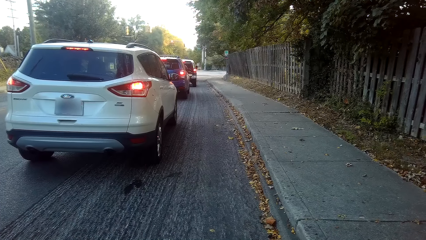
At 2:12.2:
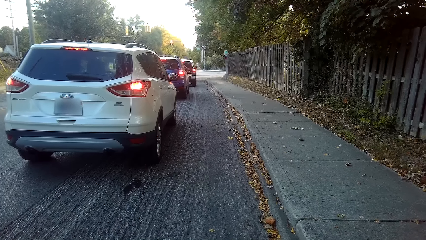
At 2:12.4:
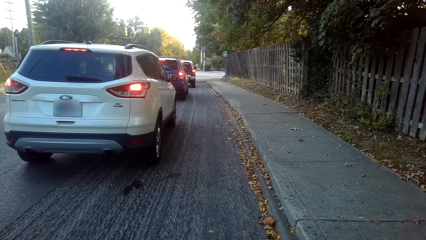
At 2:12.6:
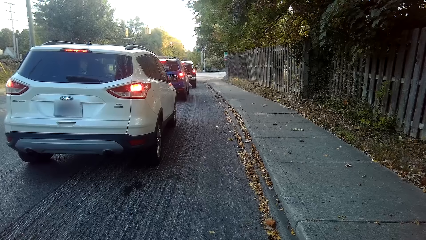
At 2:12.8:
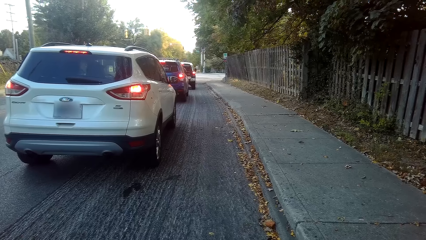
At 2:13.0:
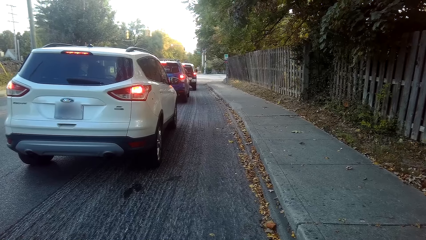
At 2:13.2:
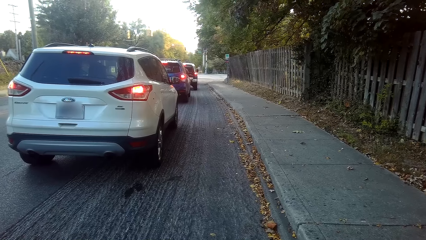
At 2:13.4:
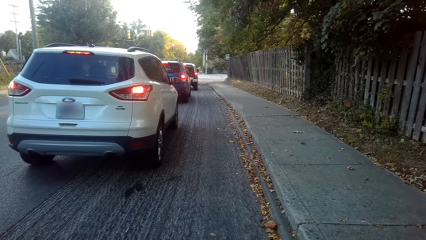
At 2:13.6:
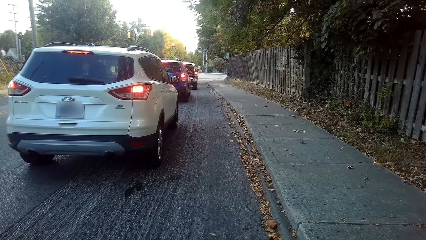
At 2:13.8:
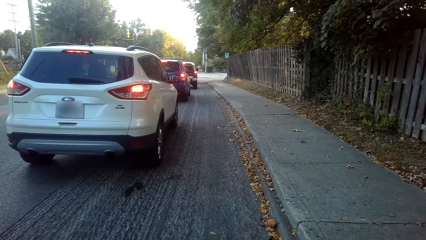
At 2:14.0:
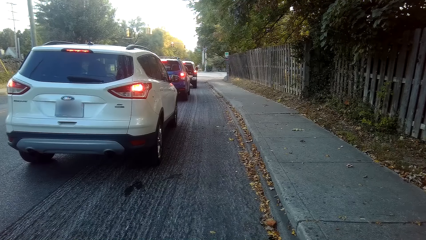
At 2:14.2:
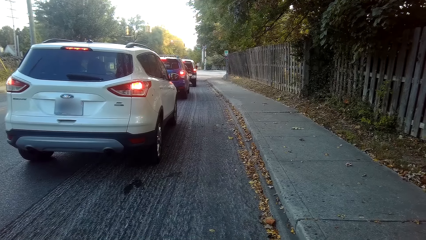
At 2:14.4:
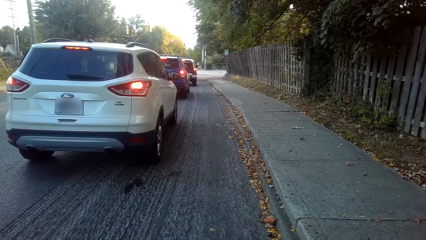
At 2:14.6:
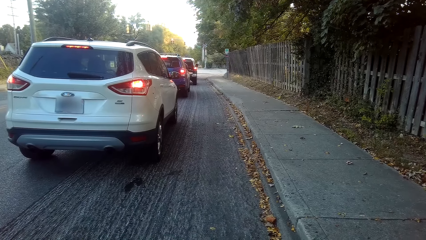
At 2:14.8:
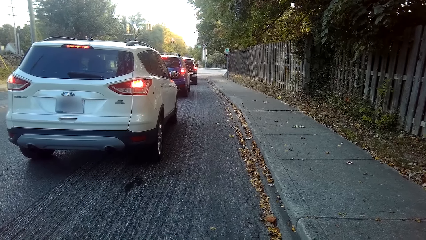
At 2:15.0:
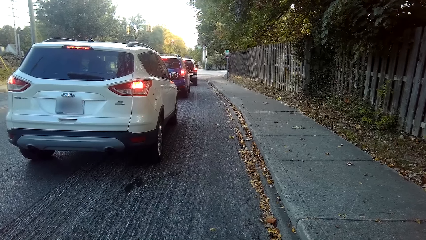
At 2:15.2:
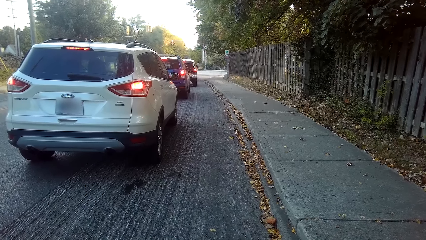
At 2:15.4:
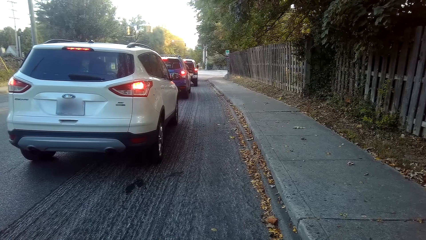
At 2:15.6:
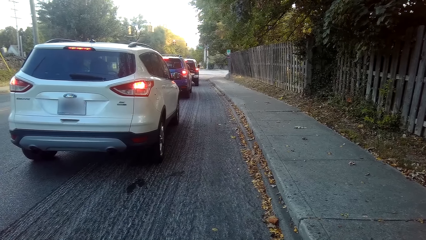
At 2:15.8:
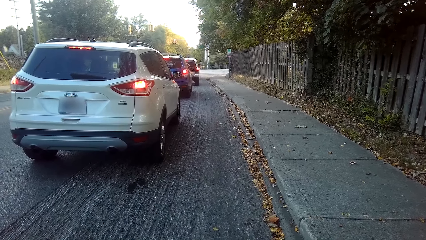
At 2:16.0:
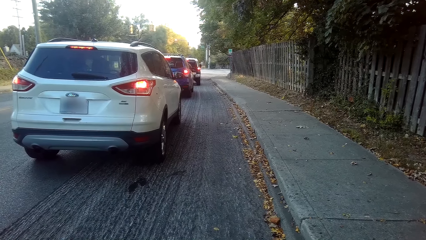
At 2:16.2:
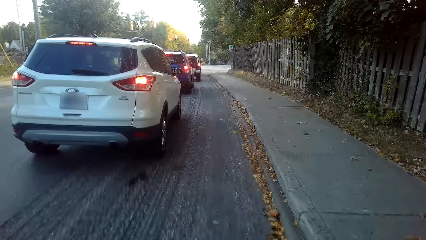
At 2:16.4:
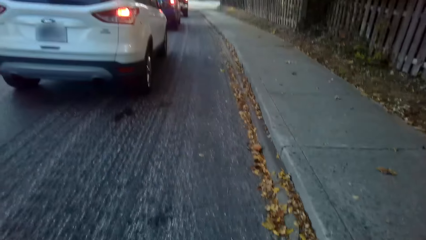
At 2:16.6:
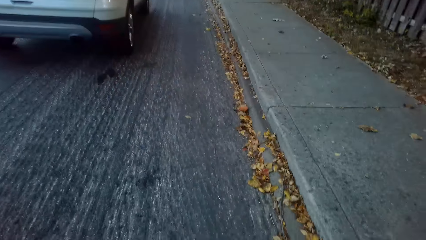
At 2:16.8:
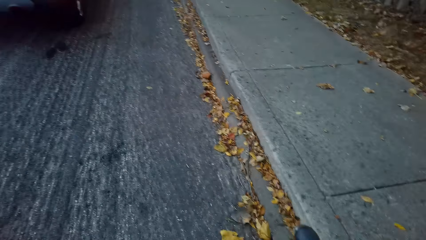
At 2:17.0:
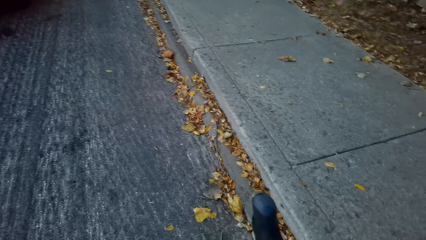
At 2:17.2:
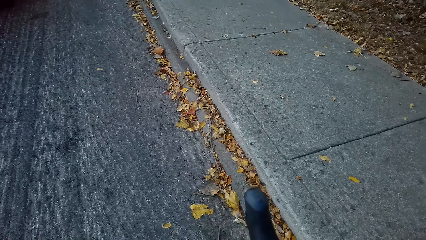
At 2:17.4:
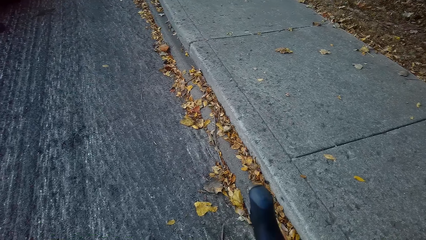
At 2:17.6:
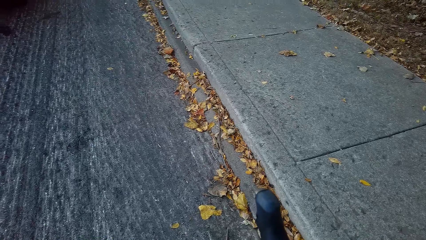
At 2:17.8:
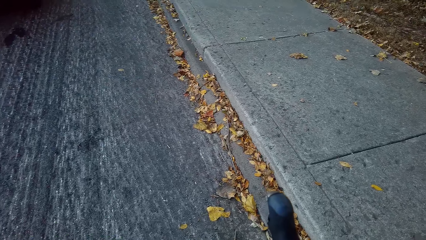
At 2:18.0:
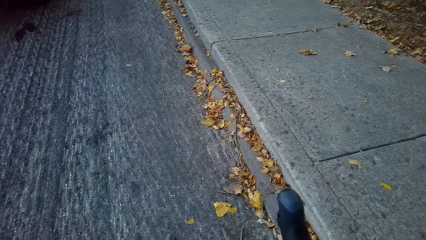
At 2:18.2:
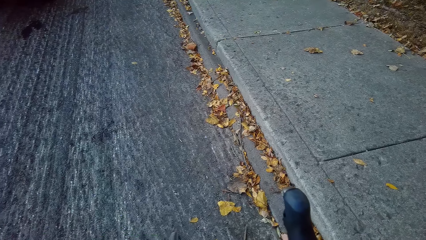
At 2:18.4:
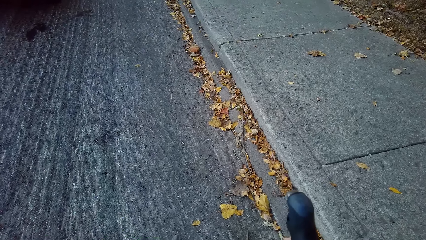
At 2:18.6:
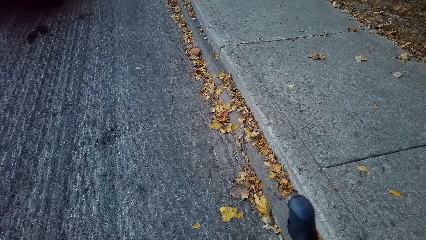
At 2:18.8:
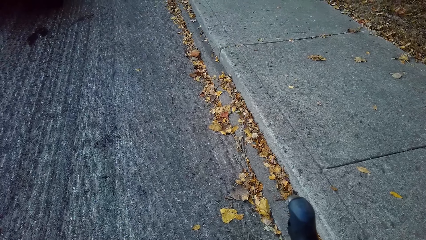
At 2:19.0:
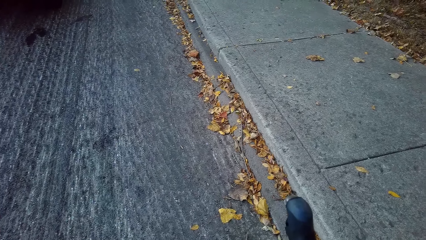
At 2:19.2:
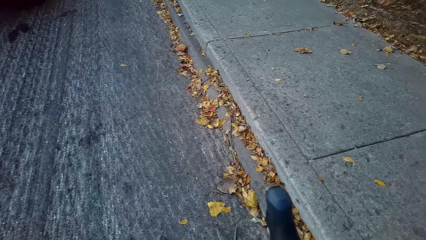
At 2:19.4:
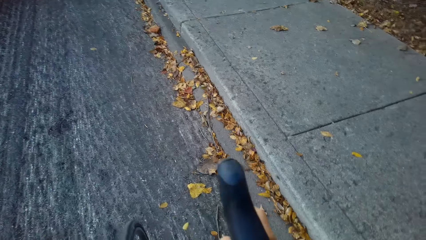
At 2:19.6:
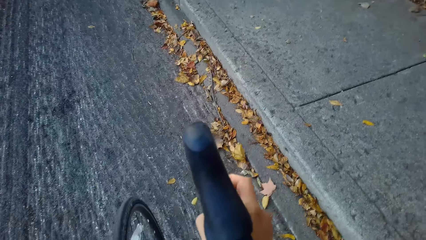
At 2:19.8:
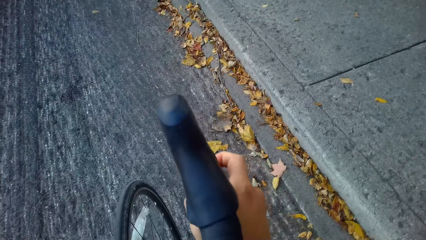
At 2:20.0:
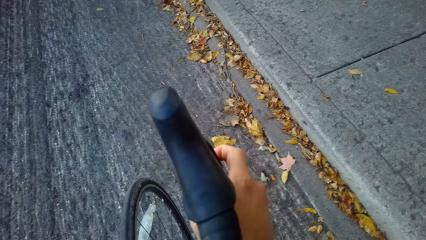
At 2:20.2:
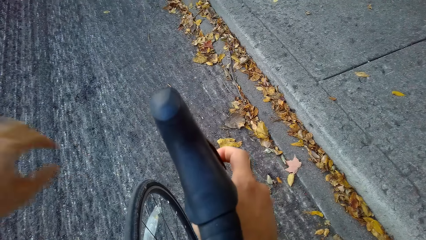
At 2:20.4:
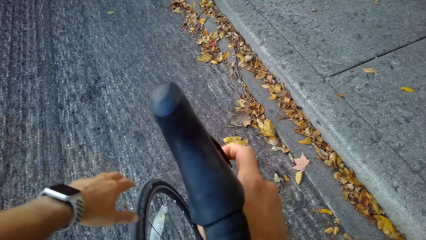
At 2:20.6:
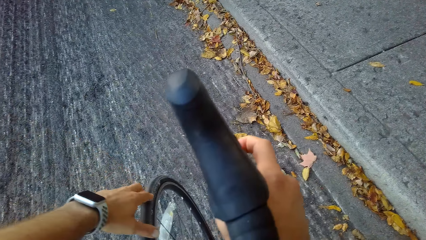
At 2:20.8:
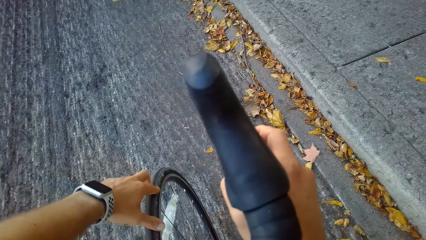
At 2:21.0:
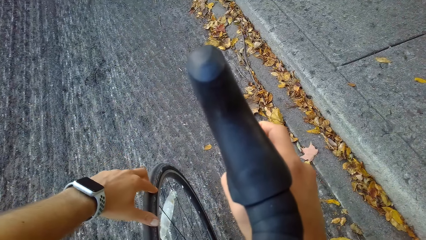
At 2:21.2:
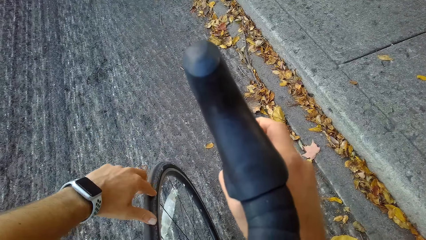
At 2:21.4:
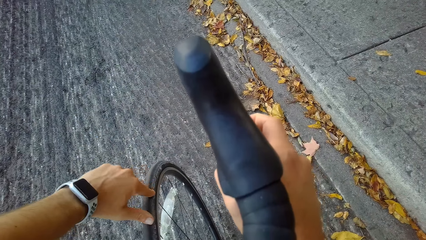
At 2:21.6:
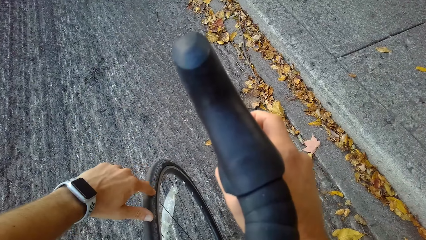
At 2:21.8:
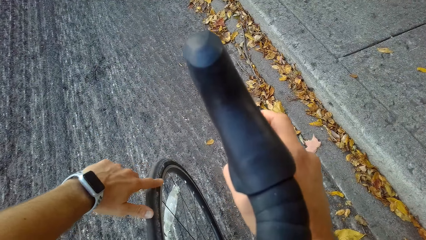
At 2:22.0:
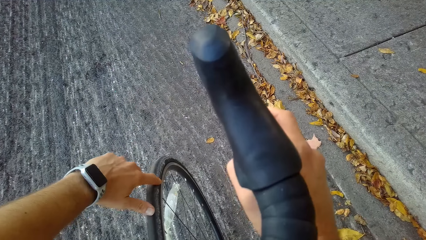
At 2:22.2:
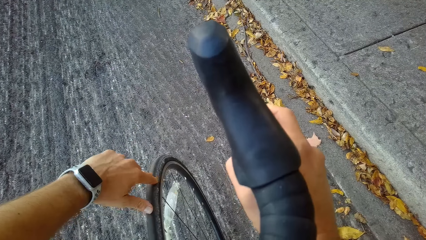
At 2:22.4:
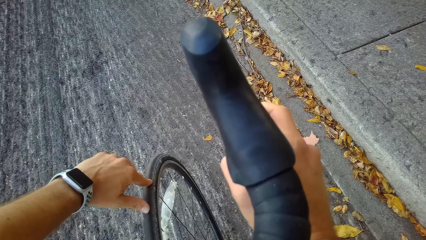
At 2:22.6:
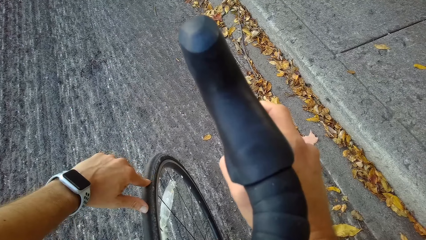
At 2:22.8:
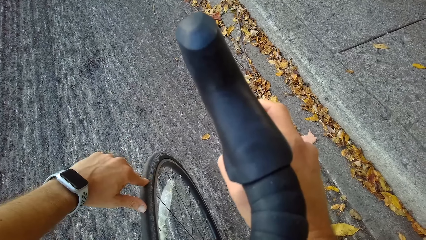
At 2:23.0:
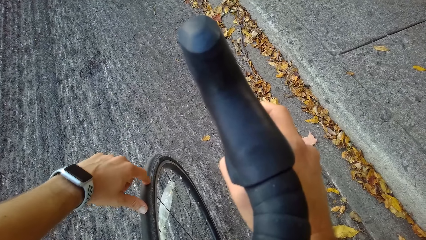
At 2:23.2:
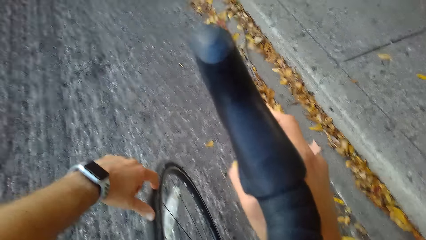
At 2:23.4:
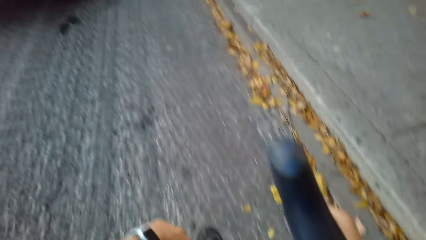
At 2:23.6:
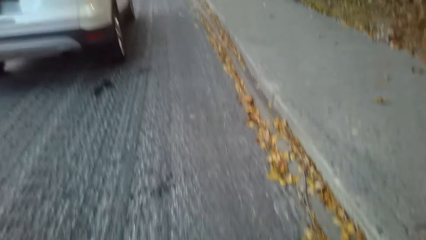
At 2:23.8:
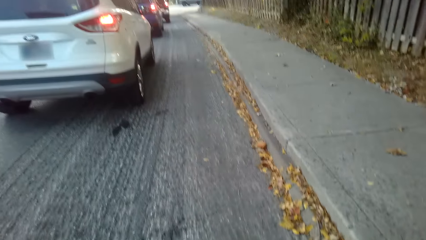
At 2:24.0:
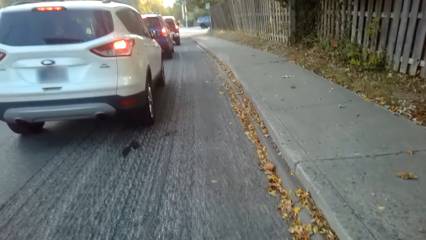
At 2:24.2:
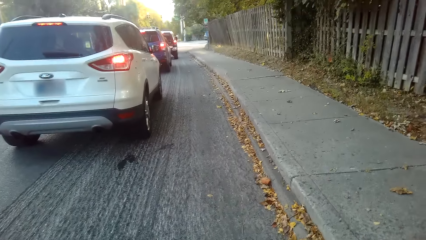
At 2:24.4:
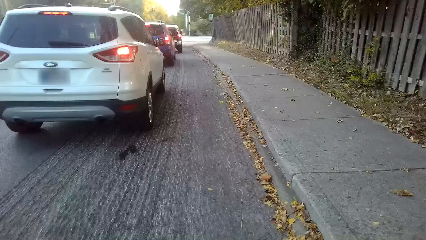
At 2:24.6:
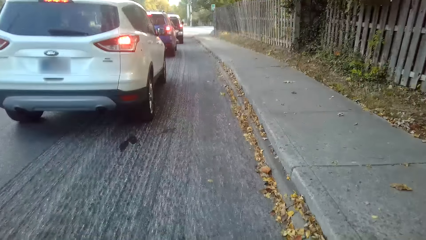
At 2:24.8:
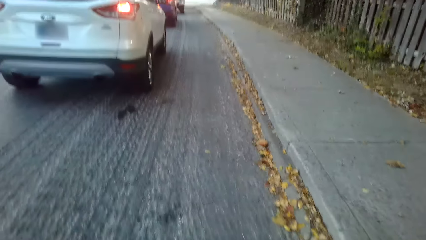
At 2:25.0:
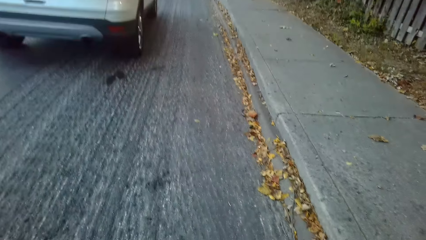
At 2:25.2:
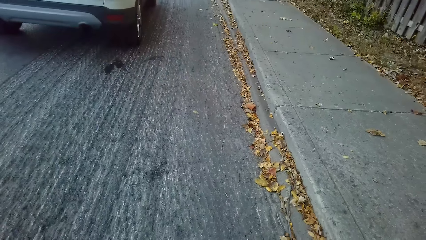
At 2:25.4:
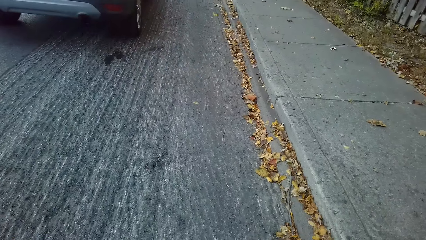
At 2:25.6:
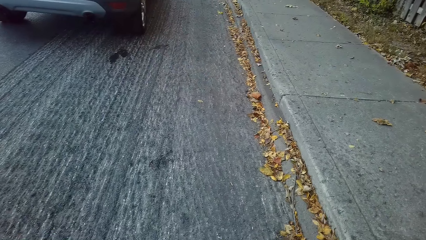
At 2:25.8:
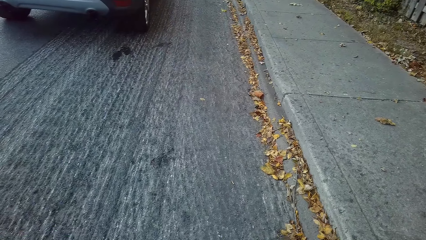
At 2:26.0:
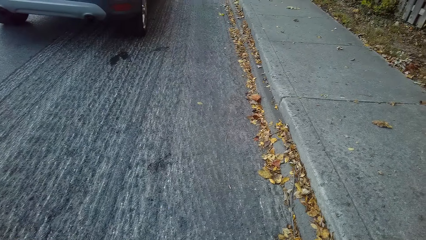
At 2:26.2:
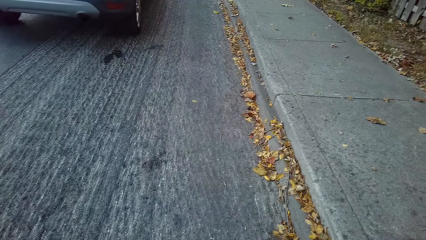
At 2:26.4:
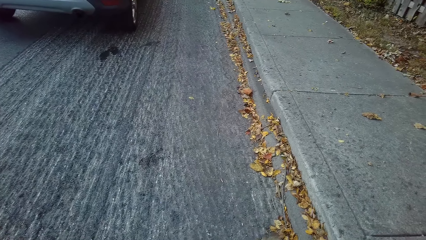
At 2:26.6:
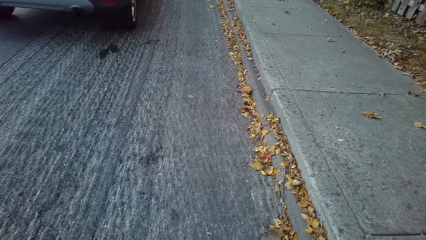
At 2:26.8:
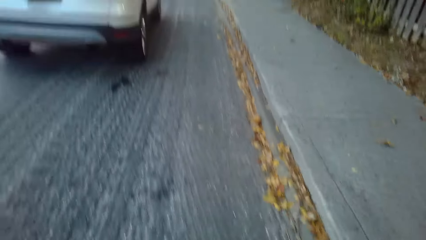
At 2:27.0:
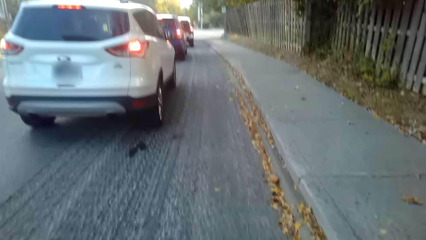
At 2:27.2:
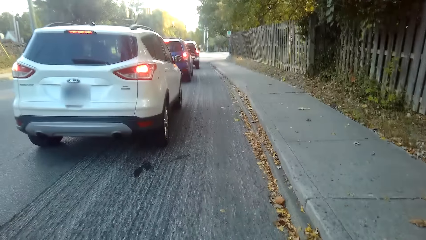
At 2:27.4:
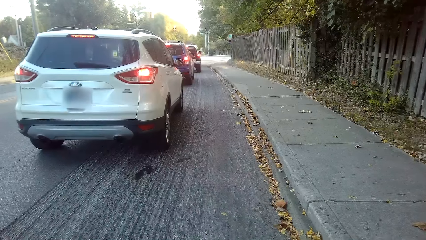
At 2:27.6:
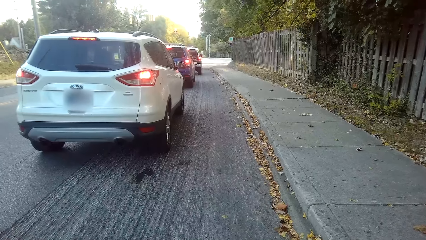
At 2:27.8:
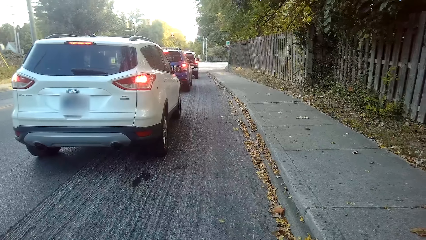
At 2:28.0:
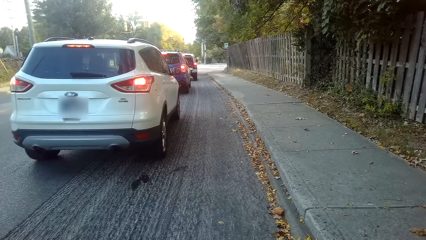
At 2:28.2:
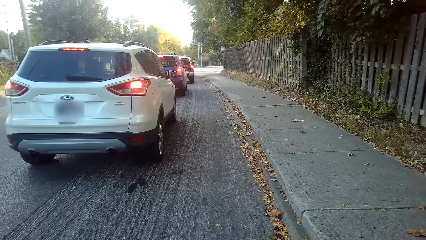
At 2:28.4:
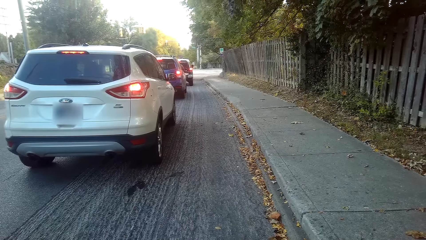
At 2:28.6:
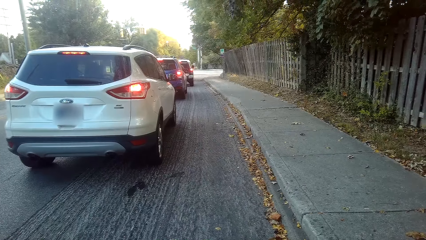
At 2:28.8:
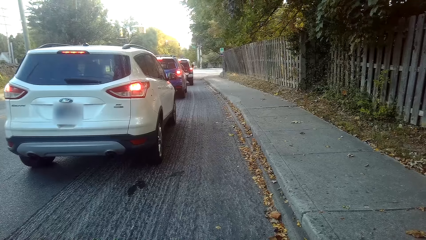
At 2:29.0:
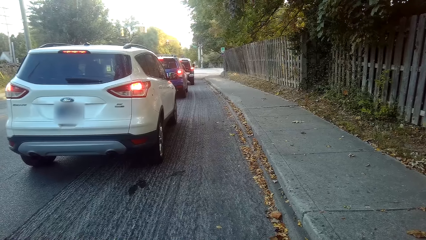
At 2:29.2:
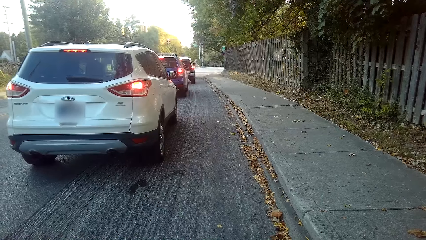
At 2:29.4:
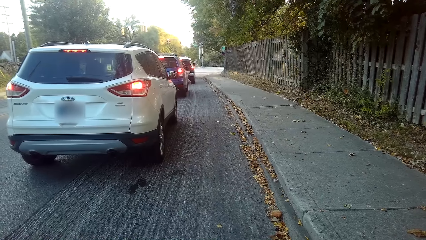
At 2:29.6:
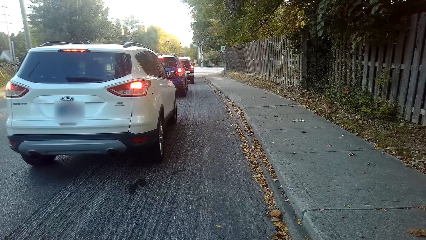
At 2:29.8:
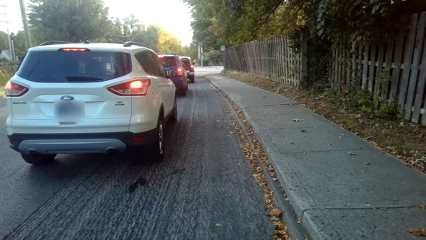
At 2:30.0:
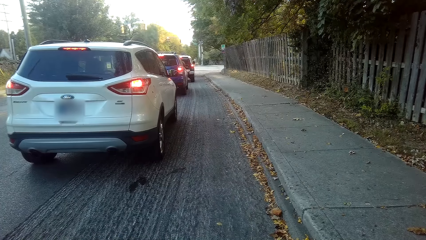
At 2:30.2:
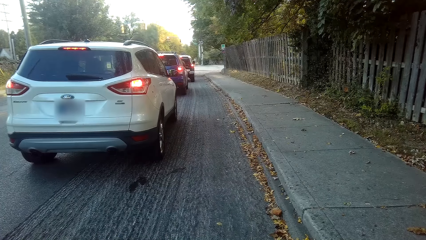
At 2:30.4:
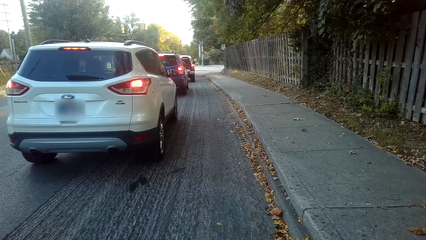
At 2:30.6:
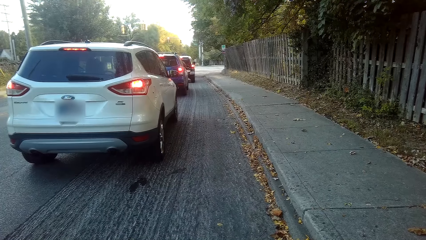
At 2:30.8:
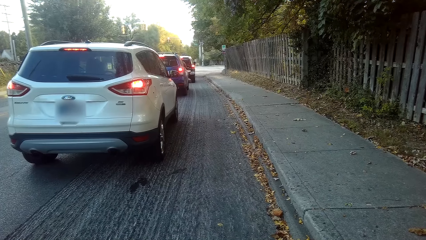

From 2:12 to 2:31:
The camera wearer looks around. They look at the road. They touch the wheel of the bicycle with the left hand. They look around. They look at the cars. They look at the road. They look at the cars.
